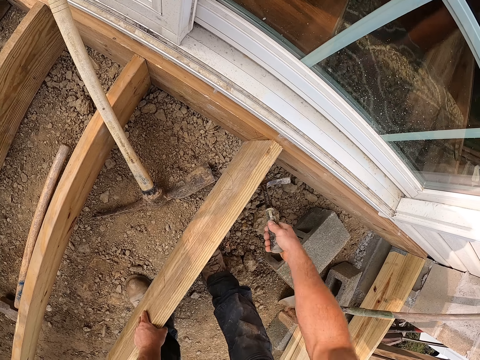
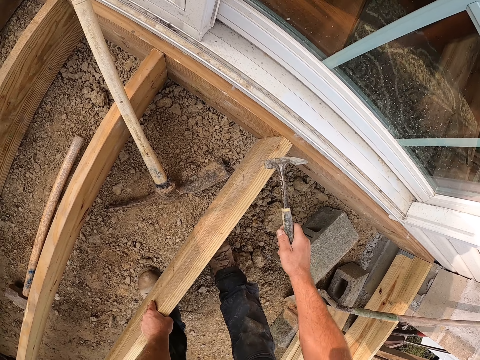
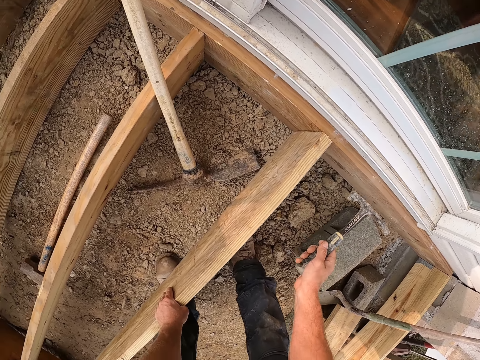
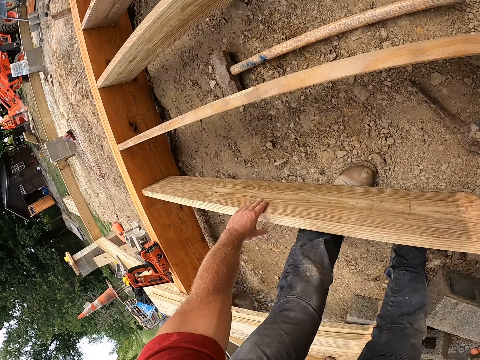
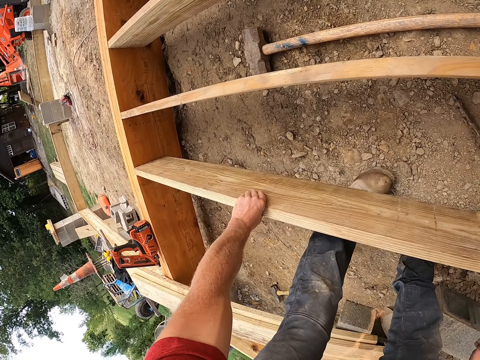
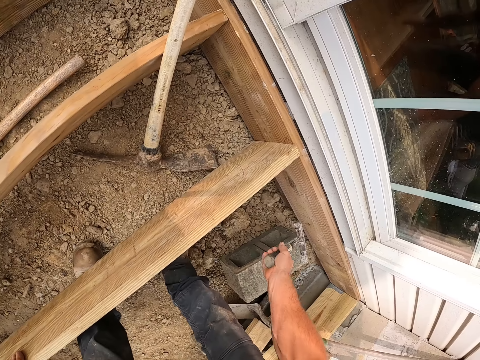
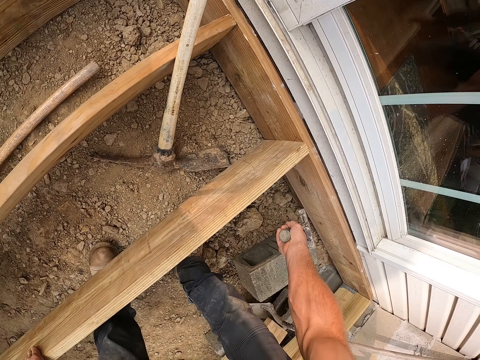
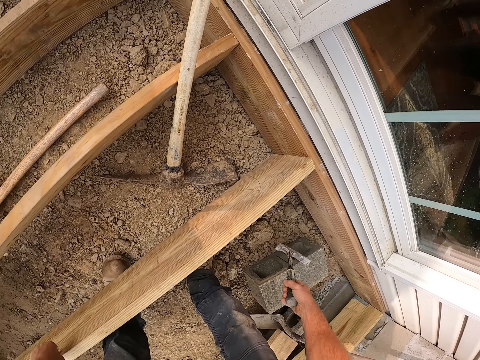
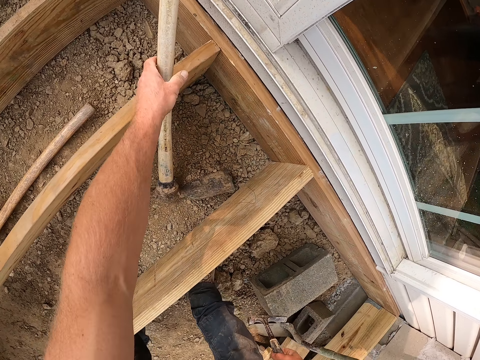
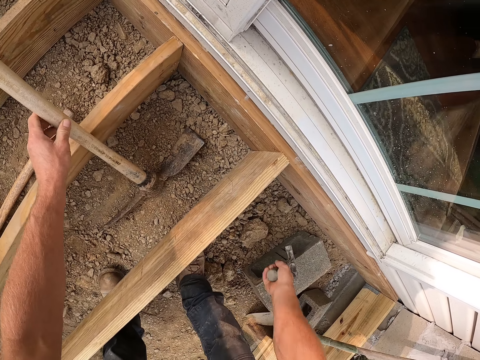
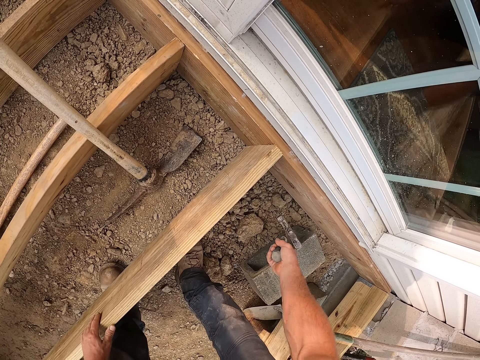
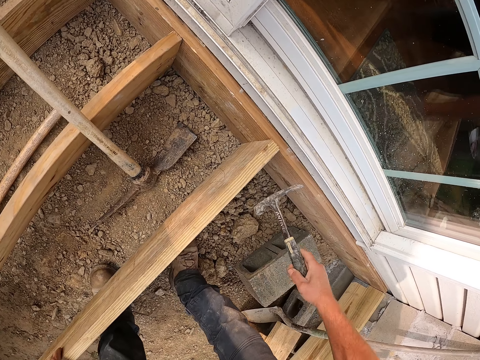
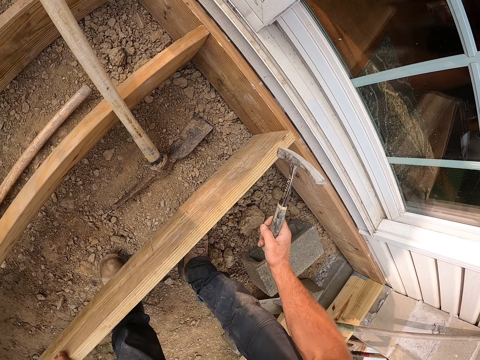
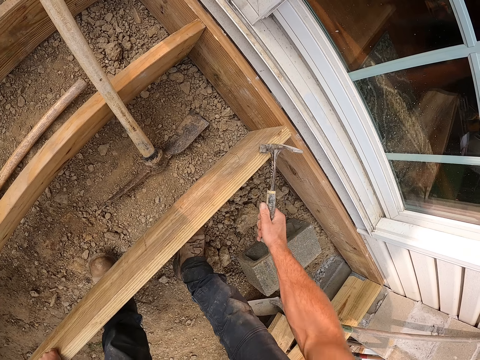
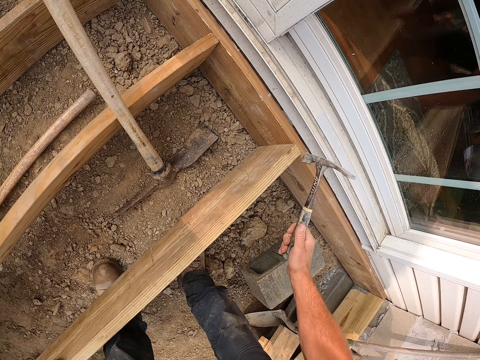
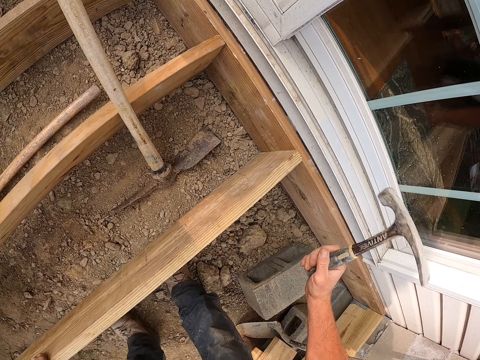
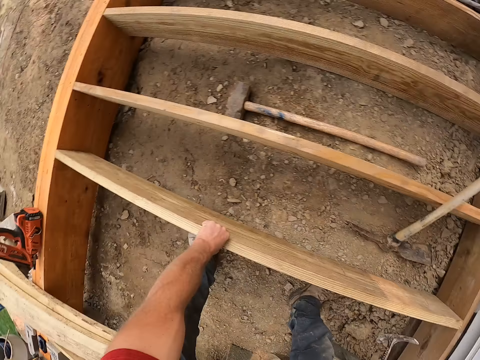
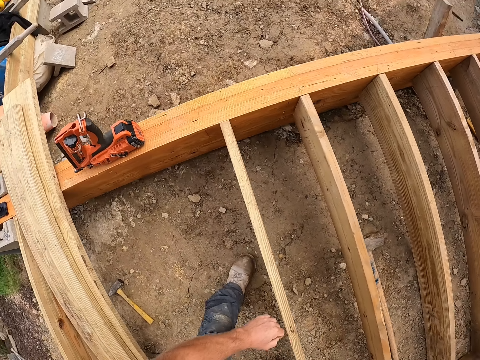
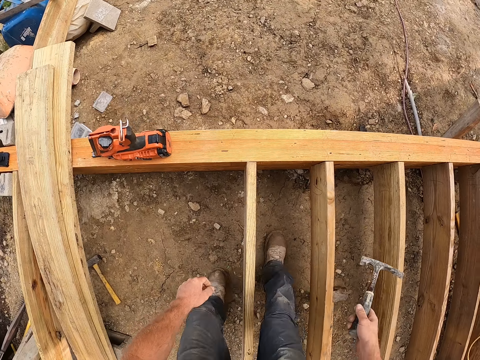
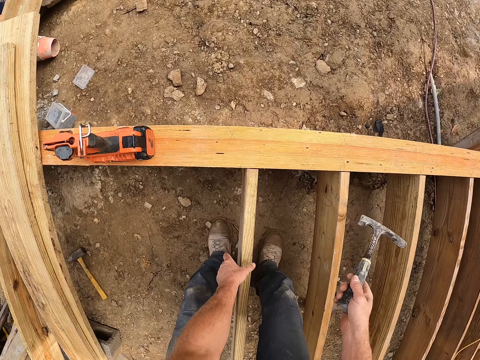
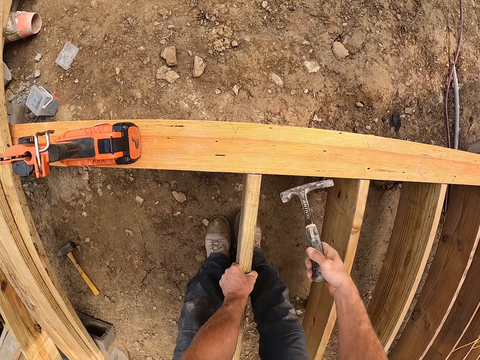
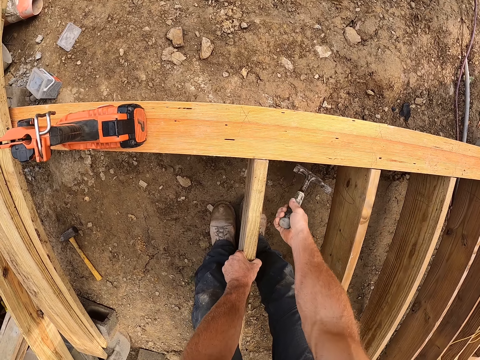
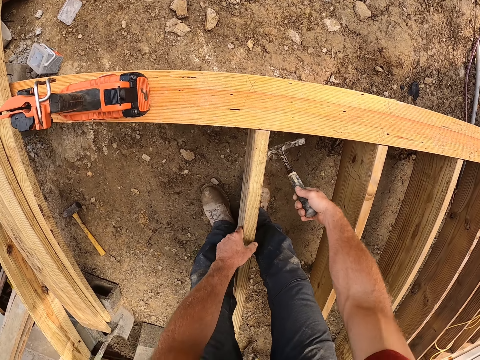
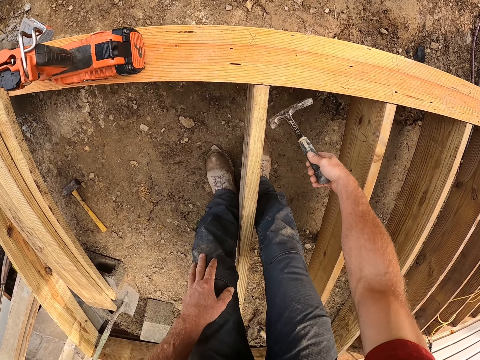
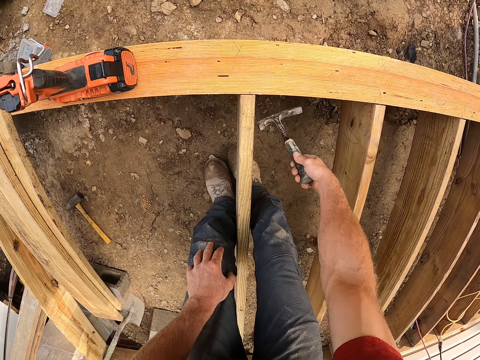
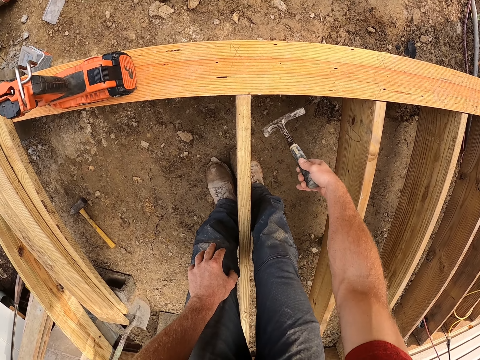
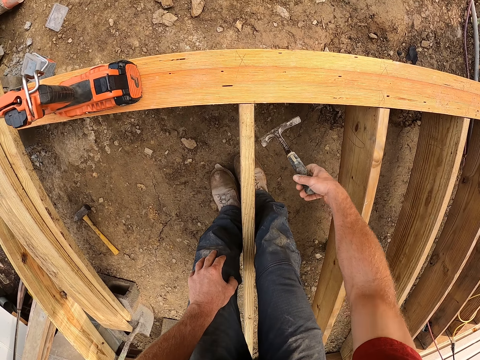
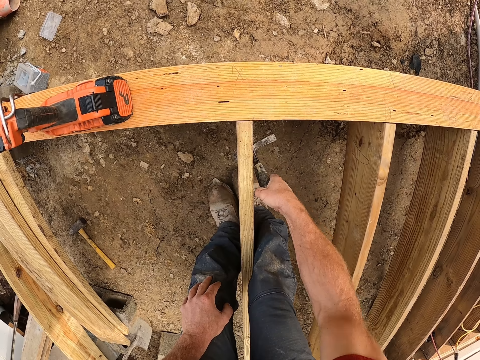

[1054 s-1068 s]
The camera wearer looks around the wooden foundation, fits the wood into the wooden foundation and knocks the piece of wood with a hammer. He moves the hand digger with his left hand. He continues to hit the hammer on the wooden plank. He turns around. He holds the piece of wood and knocks the piece of wood with the hammer. He holds his knee and knocks the piece of wood with the hammer.

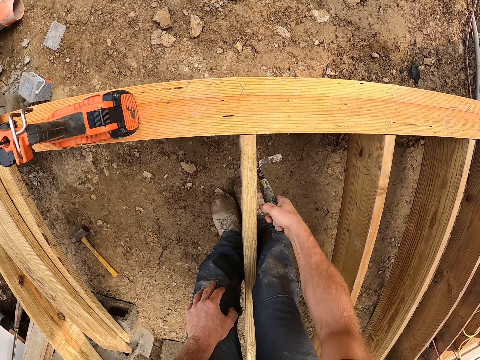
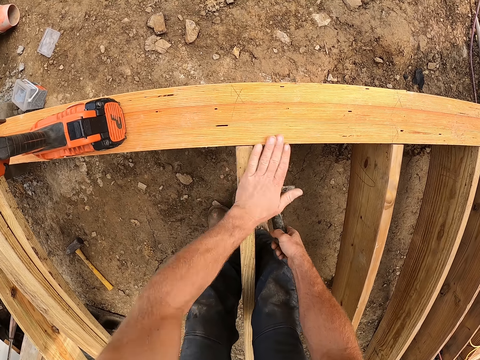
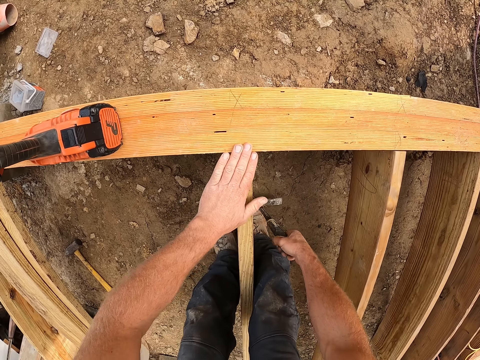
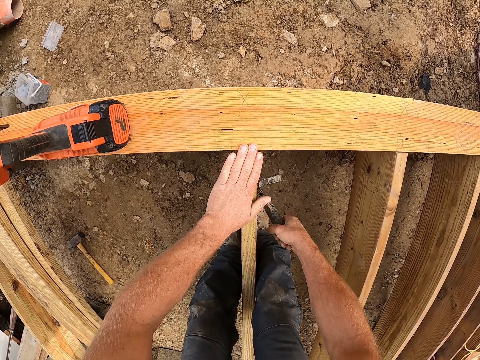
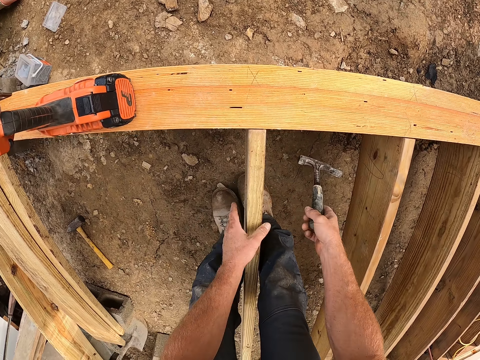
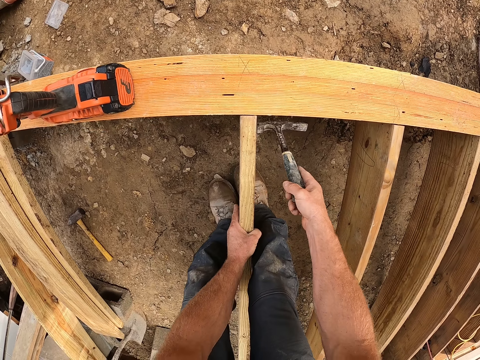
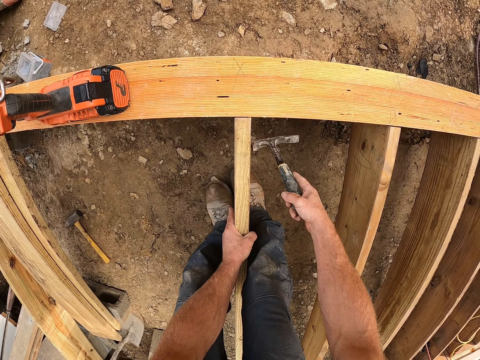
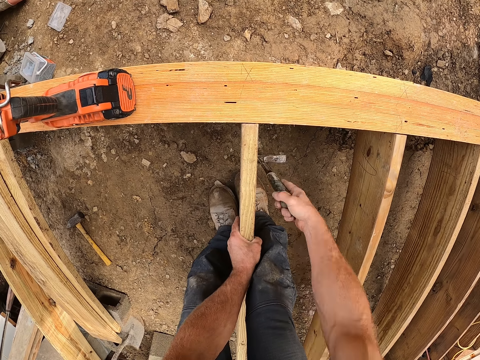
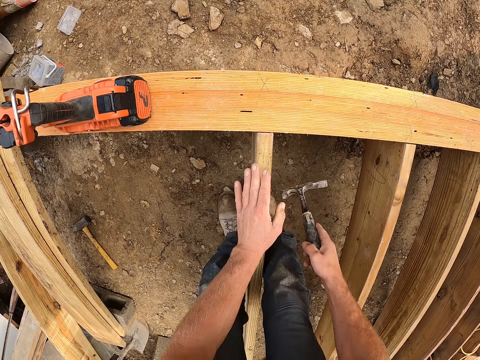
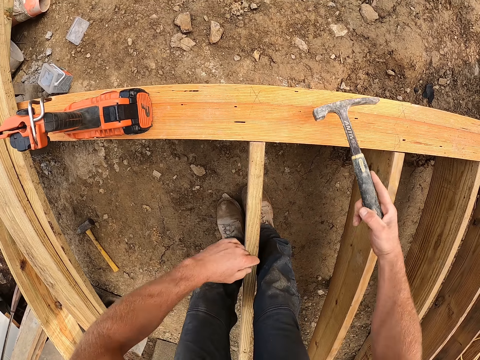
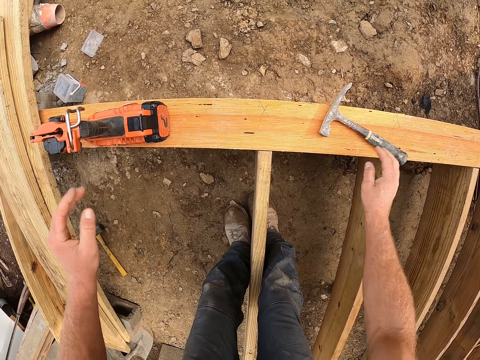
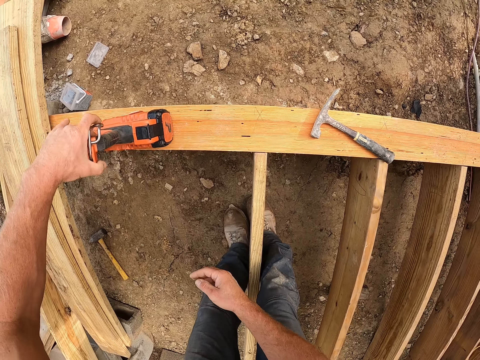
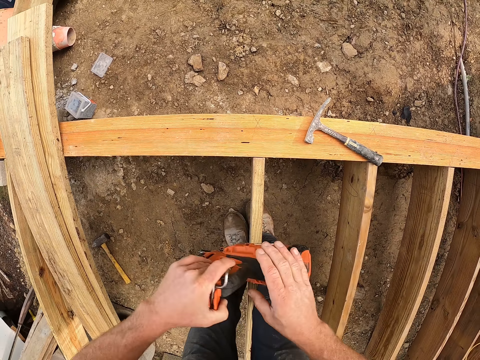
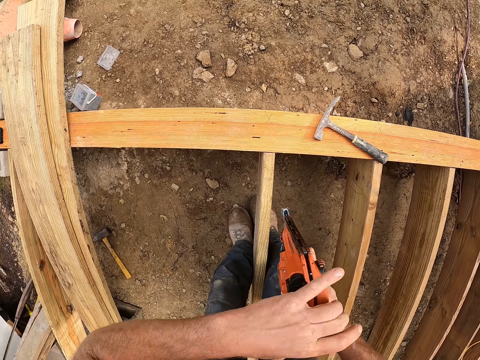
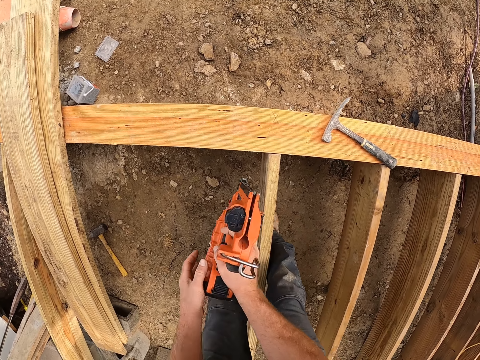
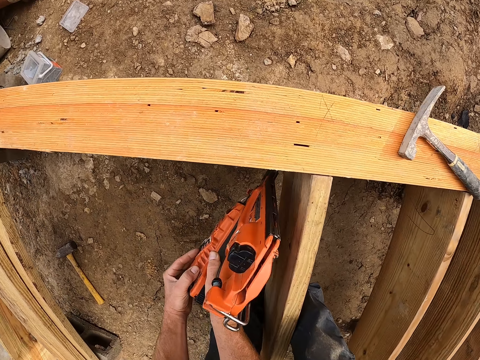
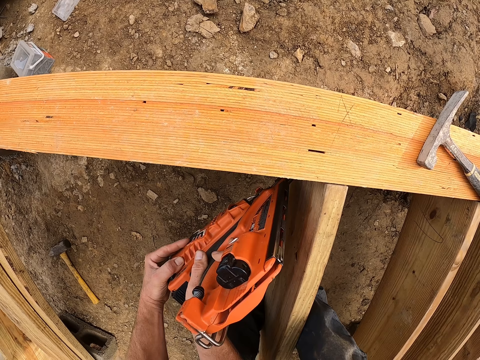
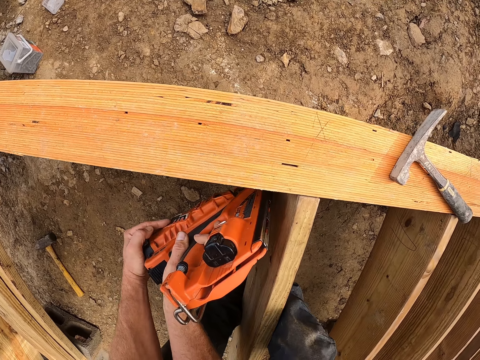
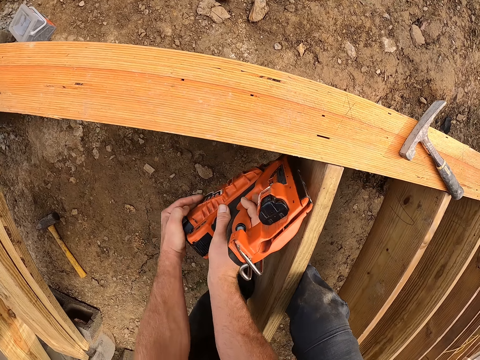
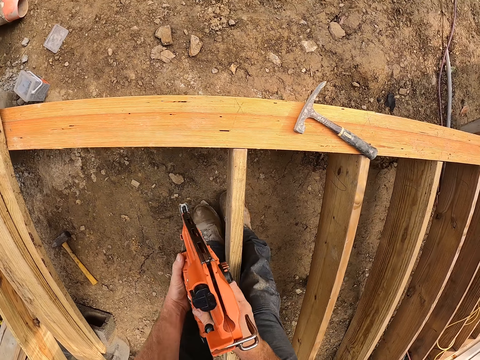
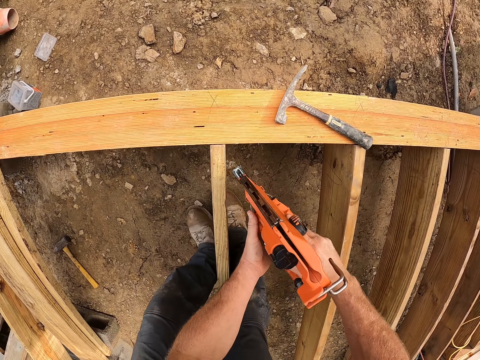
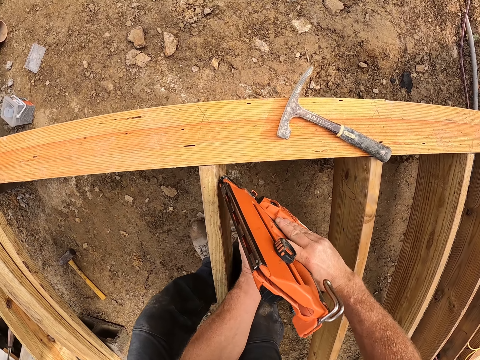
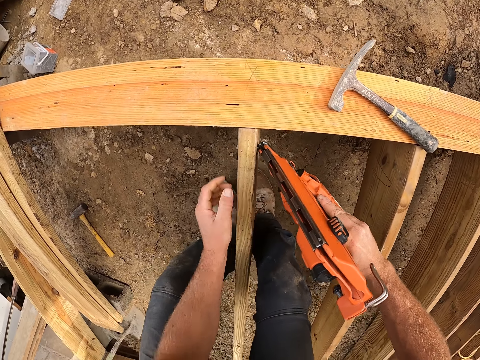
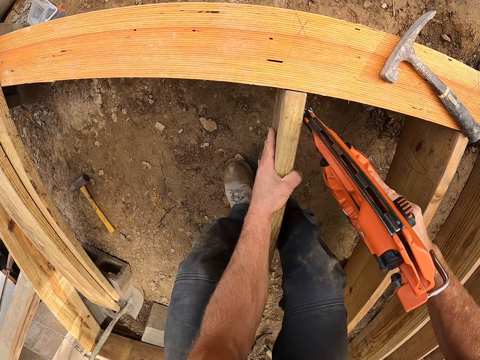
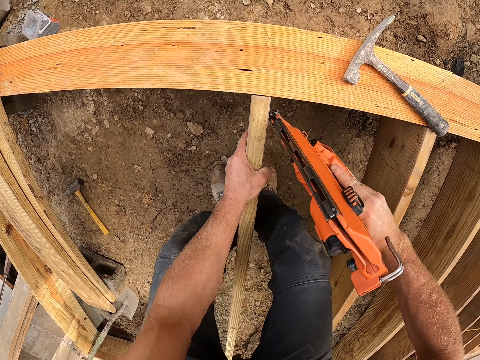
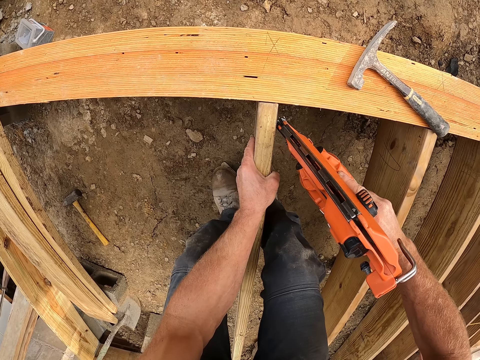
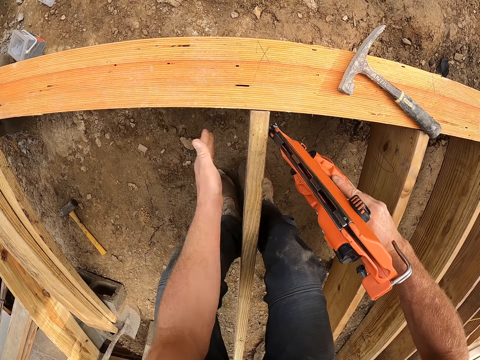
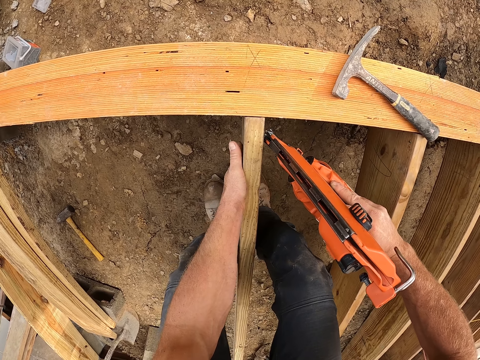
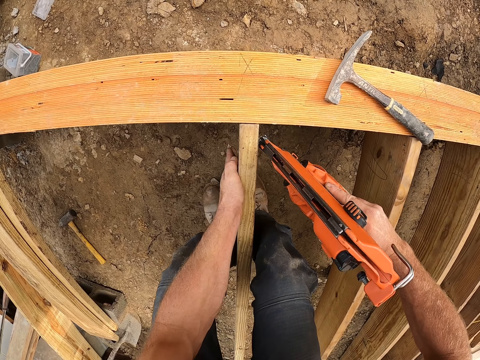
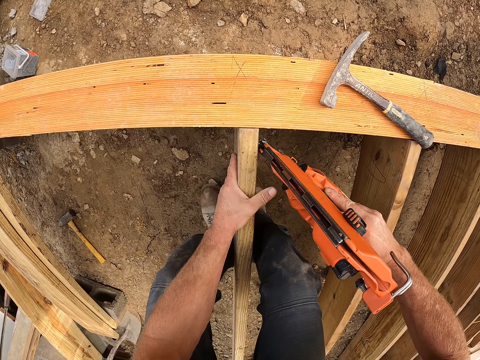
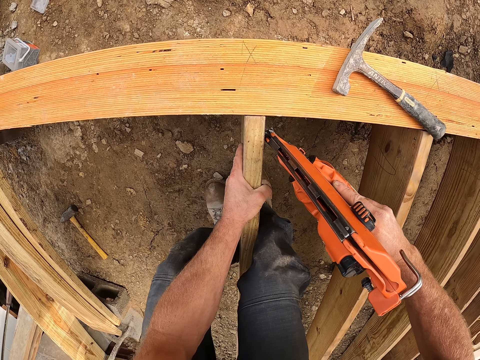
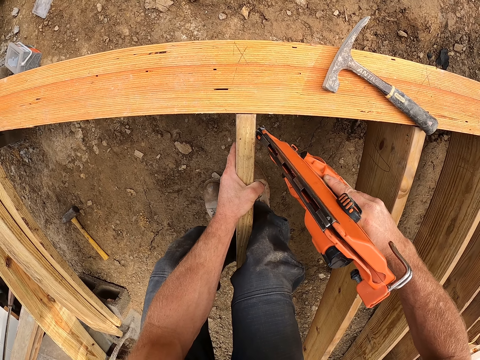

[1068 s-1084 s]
The camera wearer wipes the wood with the hand. He knocks the piece of wood with a hammer. He holds the wood. He knocks the piece of wood with the hammer. He wipes the wood with the hand. He drops the hammer on the wooden frame. He picks up the drill machine or nail gun from the wooden frame. He exchanges the nail gun on his hands. He screws the wooden plank to the wooden frame with the drill machine. He holds the wood. He drives nails into the piece of wood. He knocks the piece of wood with his hand. He drives nails into the piece of wood.
